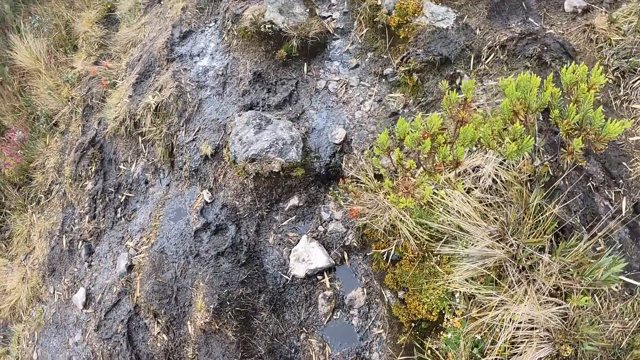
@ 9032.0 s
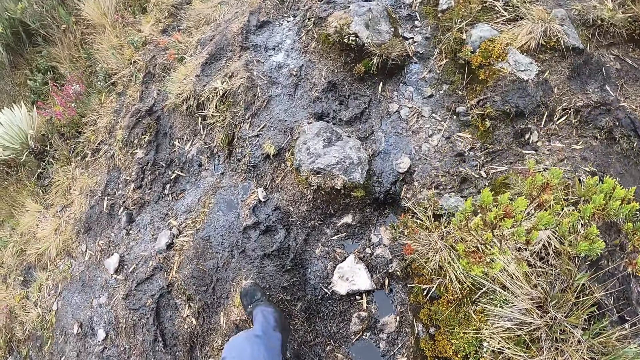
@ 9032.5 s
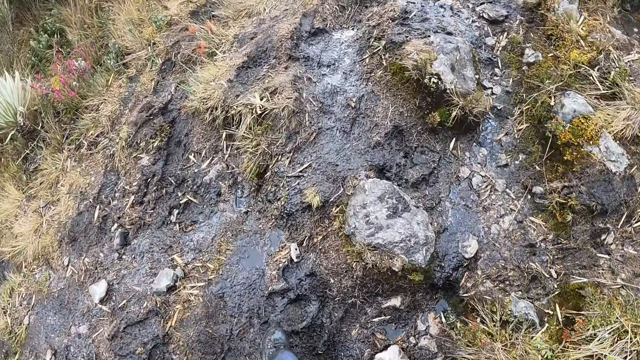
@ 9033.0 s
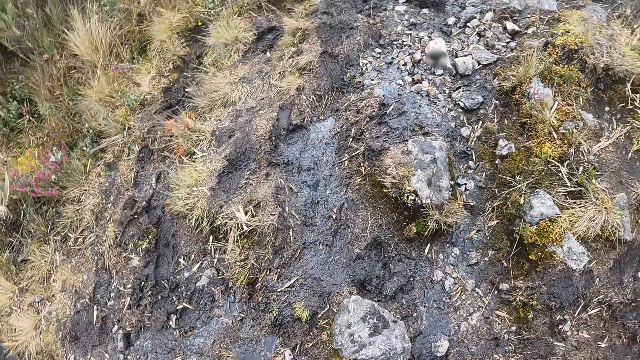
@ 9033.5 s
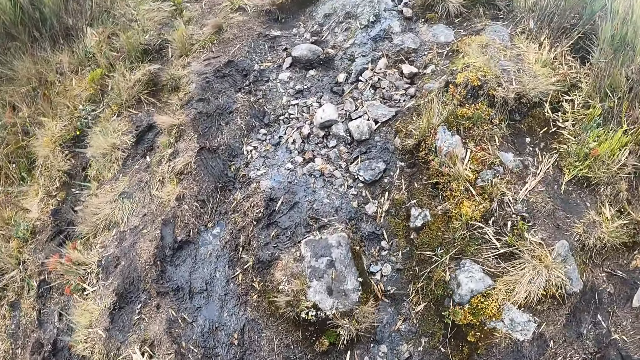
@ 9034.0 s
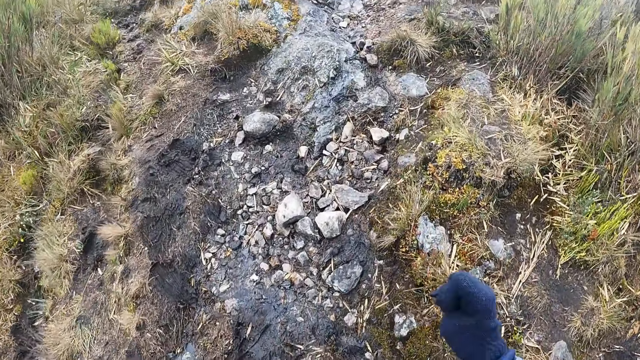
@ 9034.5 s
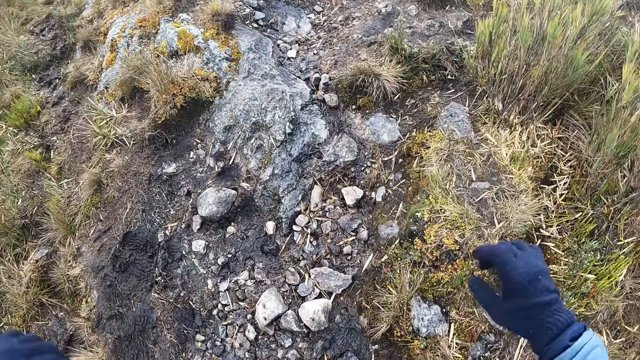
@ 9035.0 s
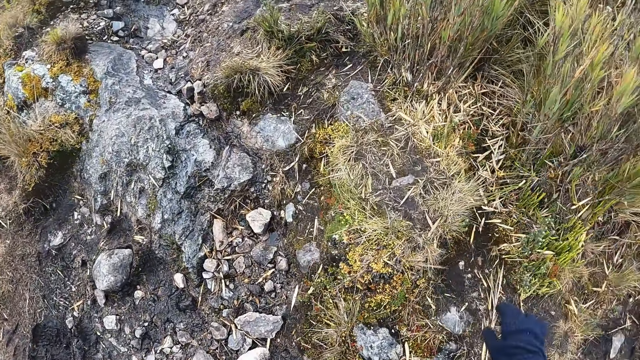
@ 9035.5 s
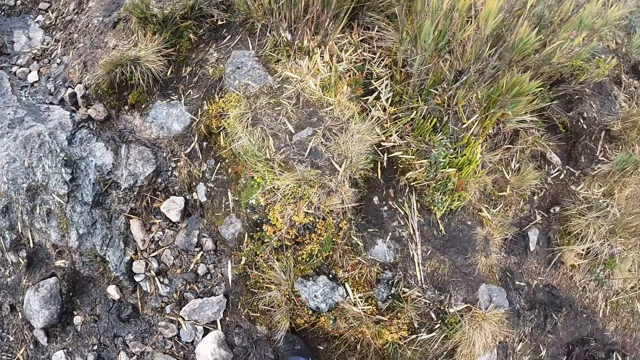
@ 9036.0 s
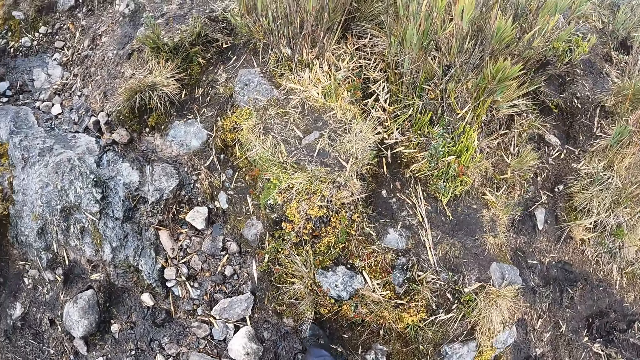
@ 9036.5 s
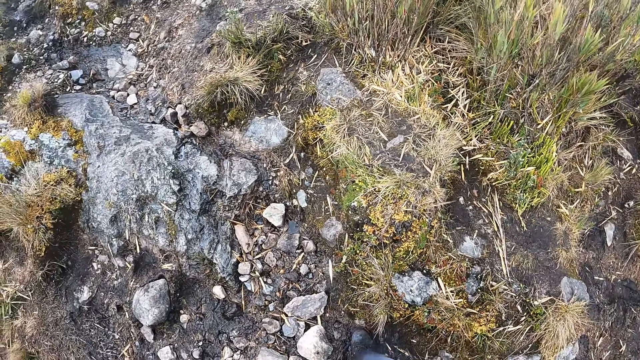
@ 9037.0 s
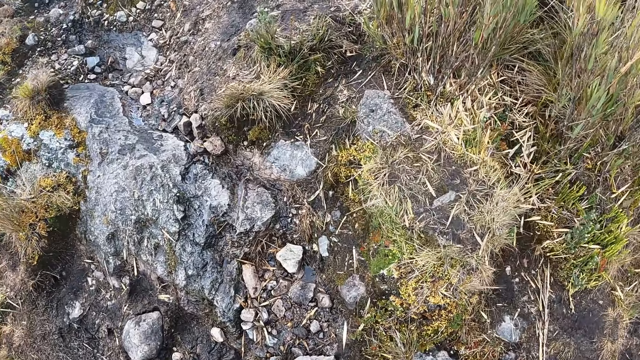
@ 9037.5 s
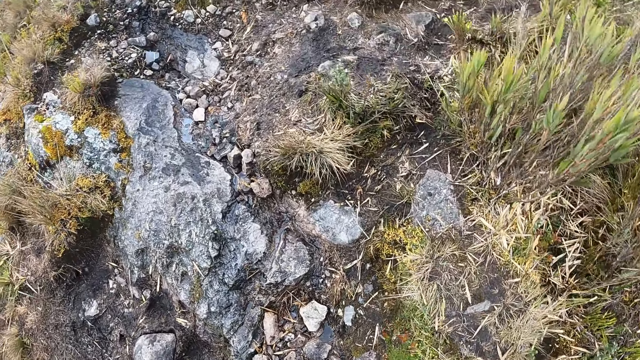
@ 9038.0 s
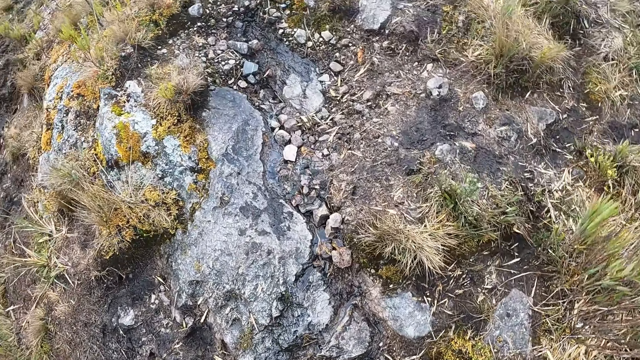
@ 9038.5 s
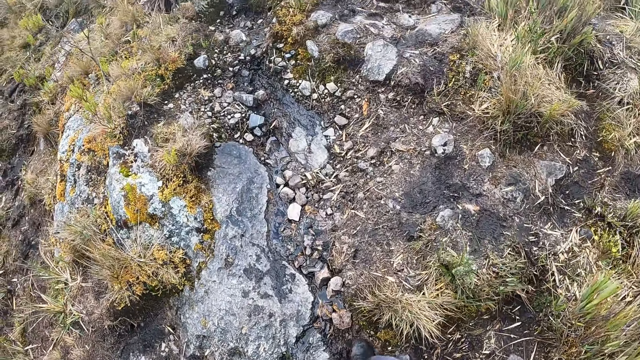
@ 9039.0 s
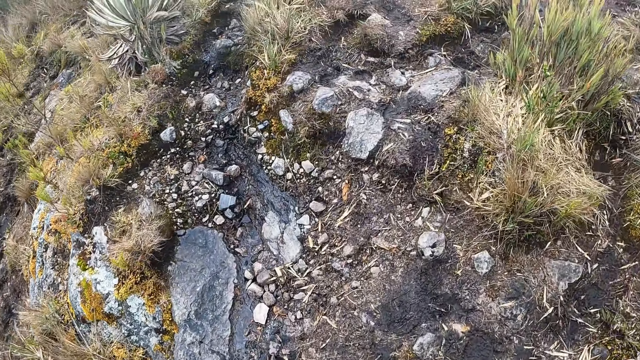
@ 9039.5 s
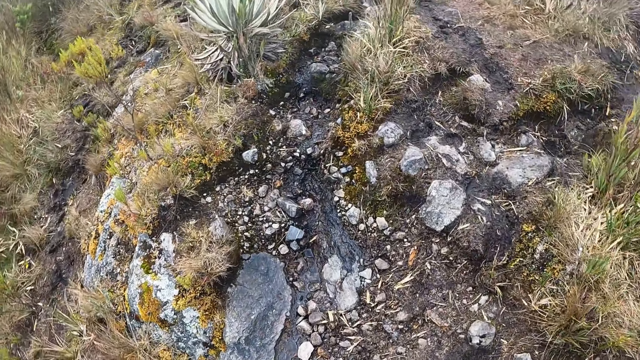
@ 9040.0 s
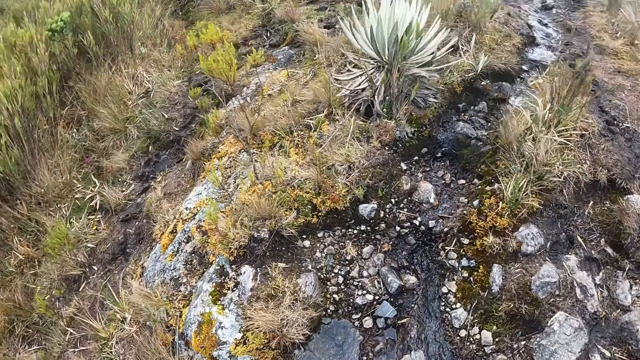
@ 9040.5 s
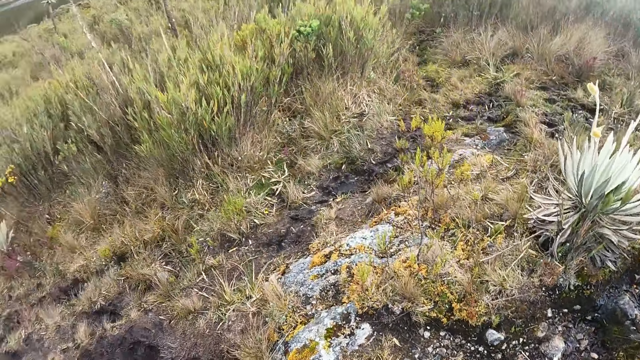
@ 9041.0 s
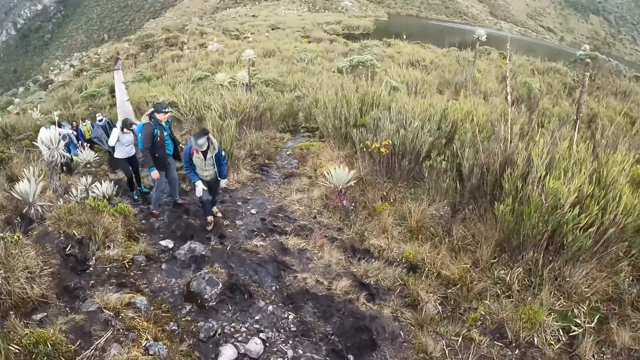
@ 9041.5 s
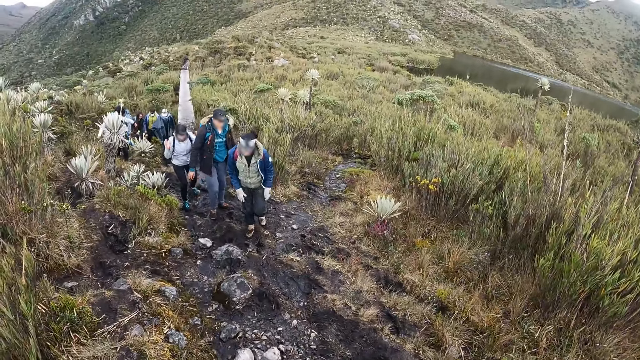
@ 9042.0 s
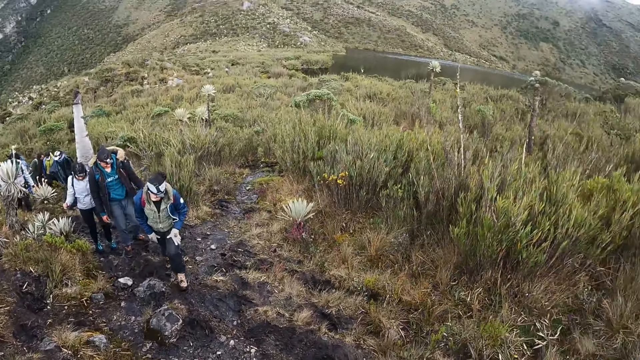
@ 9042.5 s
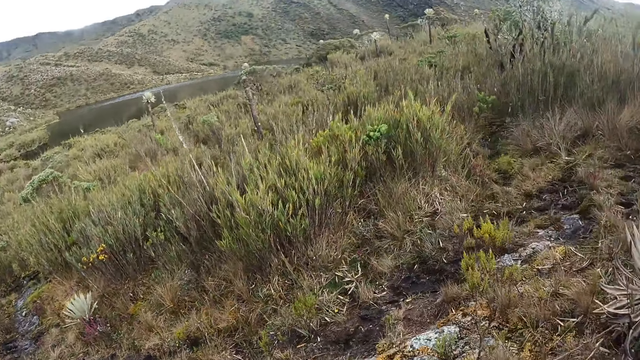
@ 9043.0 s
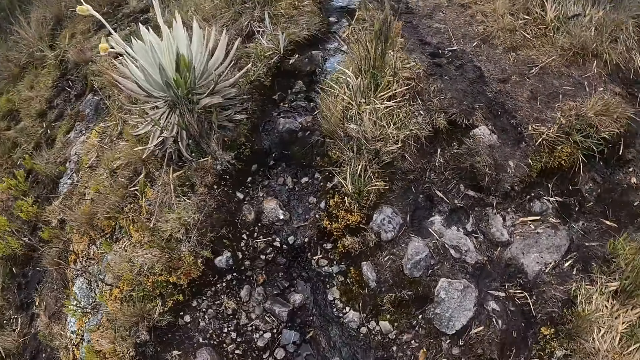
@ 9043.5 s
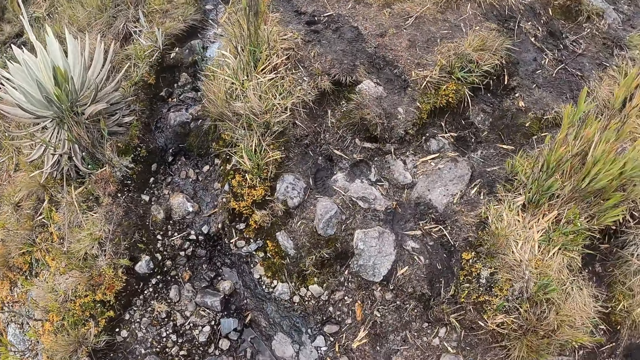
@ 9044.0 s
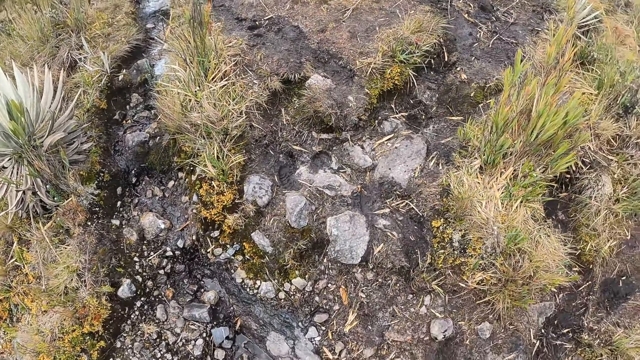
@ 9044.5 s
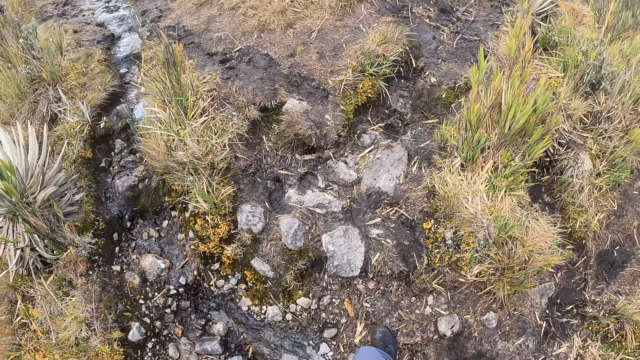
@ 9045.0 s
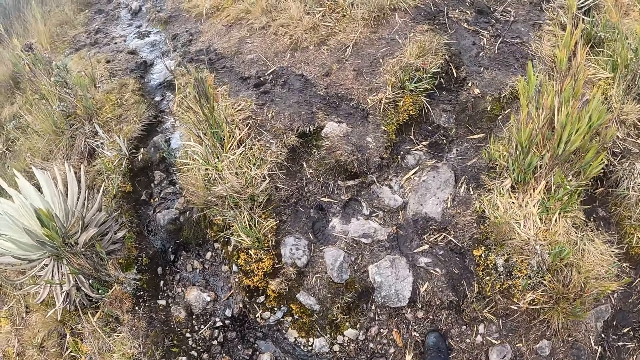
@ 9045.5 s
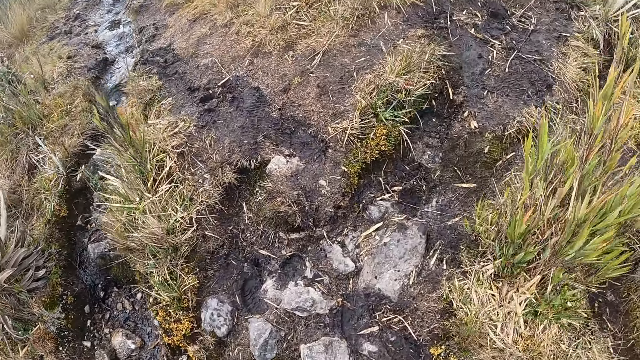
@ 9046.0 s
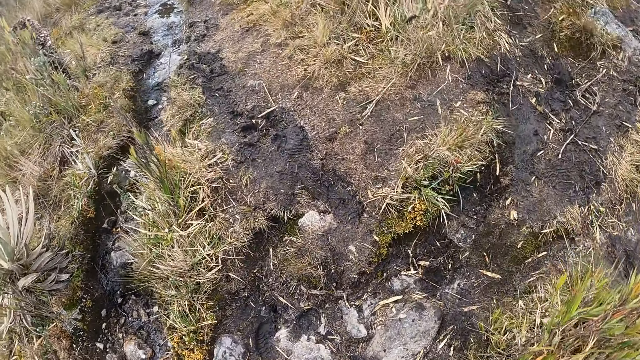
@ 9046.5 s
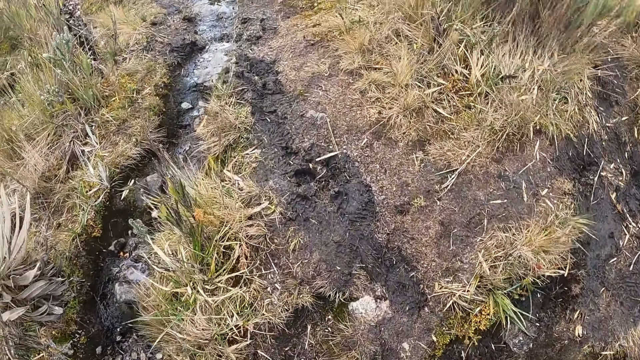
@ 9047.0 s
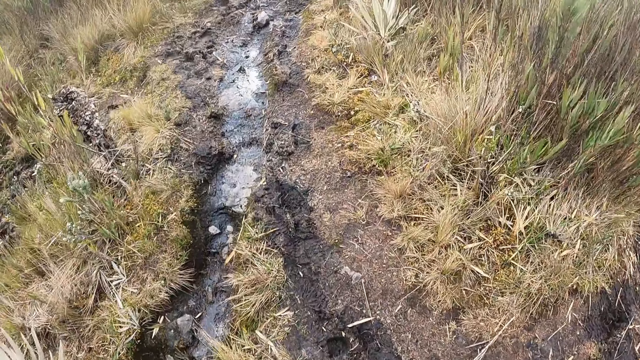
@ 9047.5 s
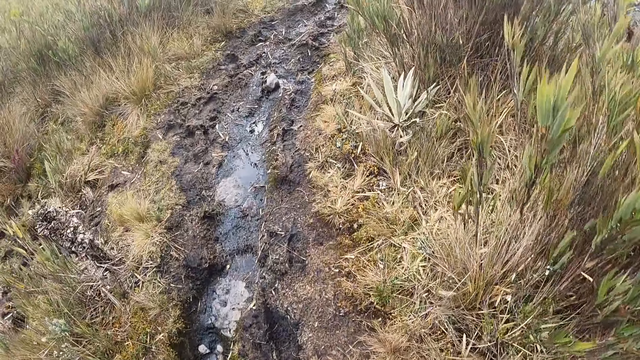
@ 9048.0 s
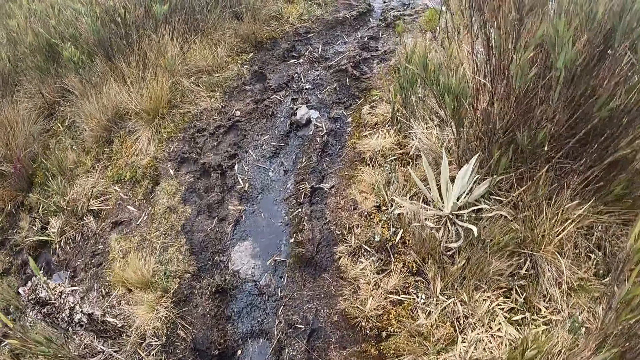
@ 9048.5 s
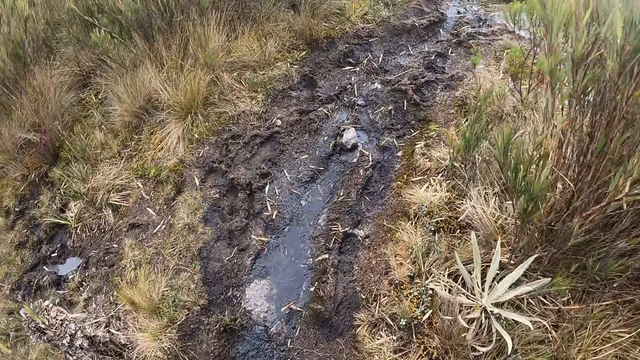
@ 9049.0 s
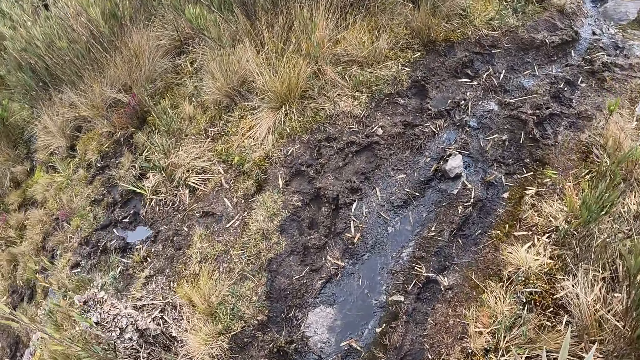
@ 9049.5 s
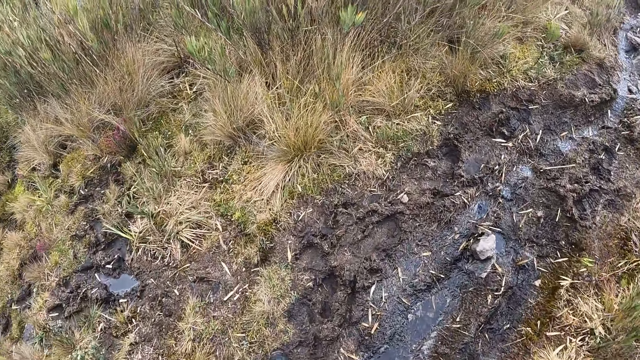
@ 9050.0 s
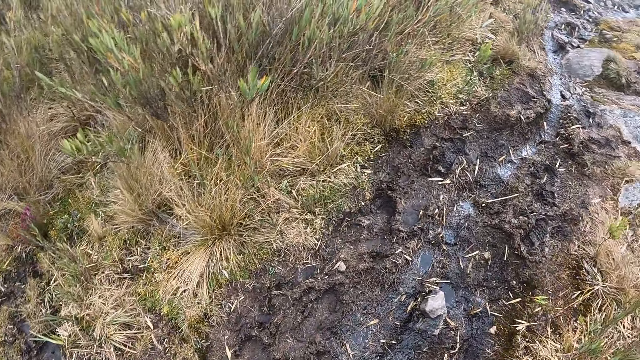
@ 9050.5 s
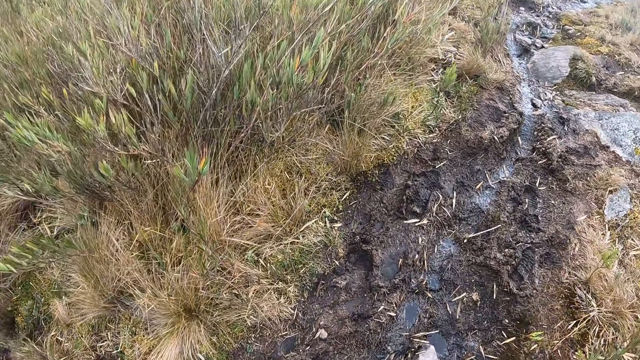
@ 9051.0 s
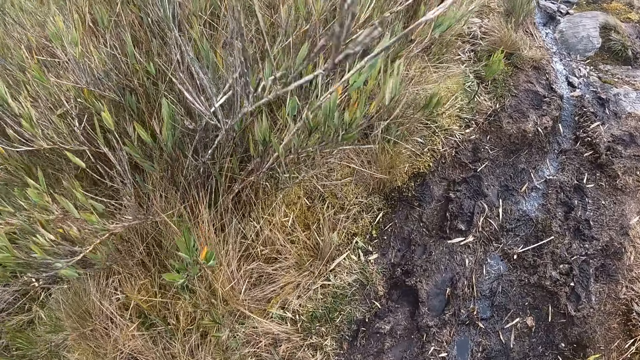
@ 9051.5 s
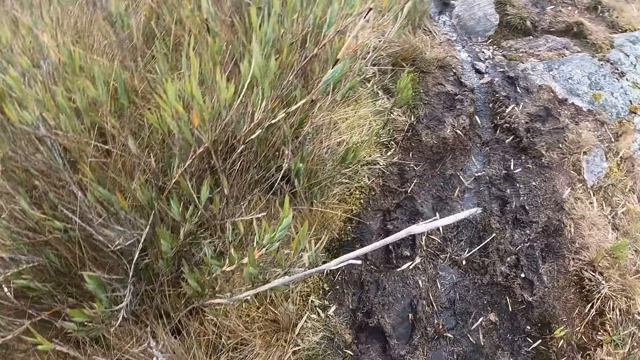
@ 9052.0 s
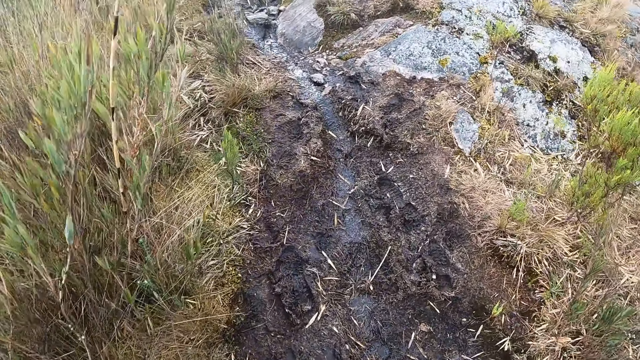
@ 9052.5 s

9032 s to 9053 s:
The camera wearer walks in a muddy surface. They walk through the leafy plantations. They look behind at their colleagues. They walk in the muddy surface.
